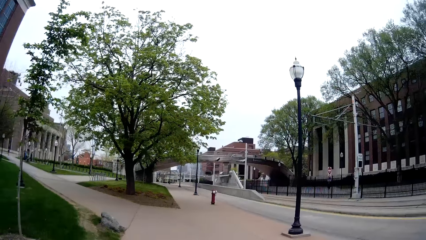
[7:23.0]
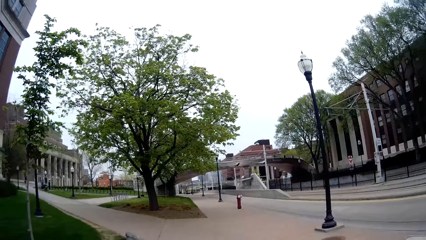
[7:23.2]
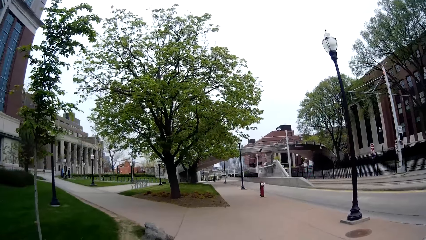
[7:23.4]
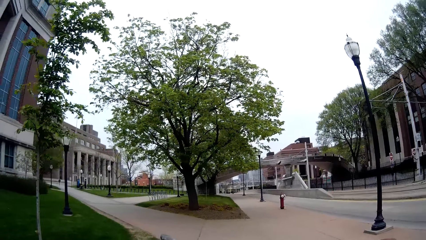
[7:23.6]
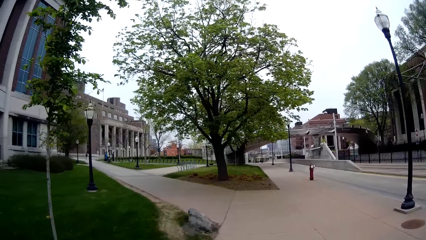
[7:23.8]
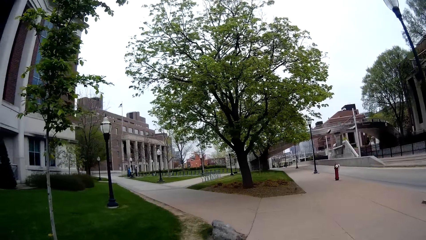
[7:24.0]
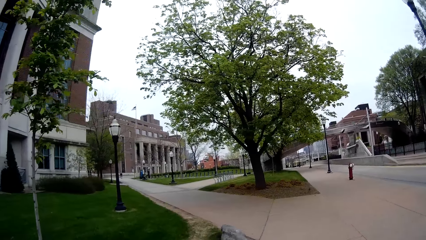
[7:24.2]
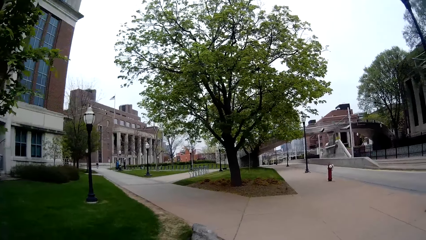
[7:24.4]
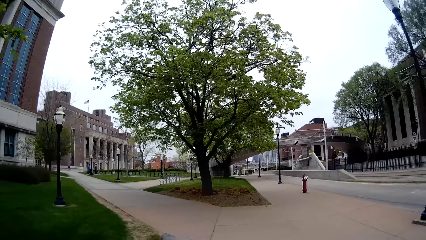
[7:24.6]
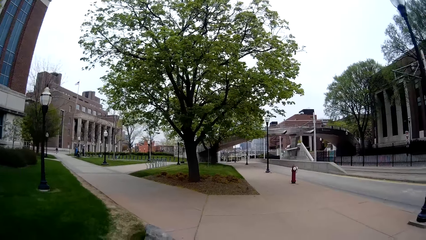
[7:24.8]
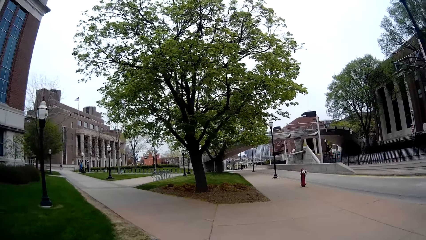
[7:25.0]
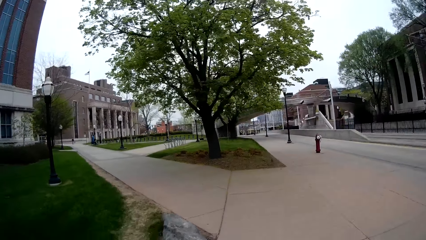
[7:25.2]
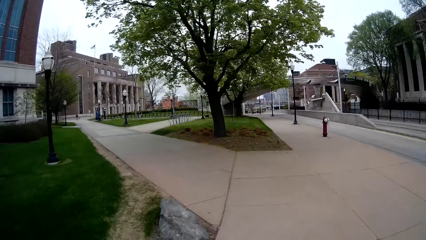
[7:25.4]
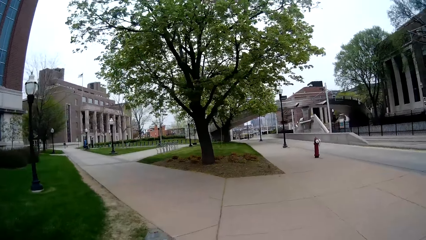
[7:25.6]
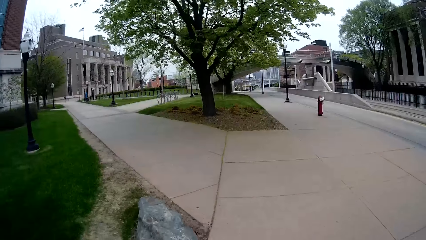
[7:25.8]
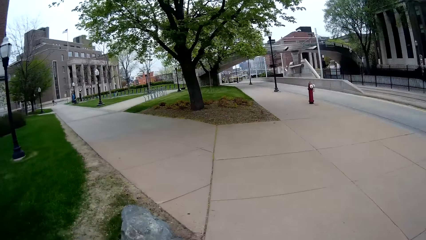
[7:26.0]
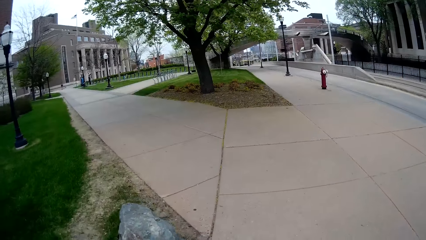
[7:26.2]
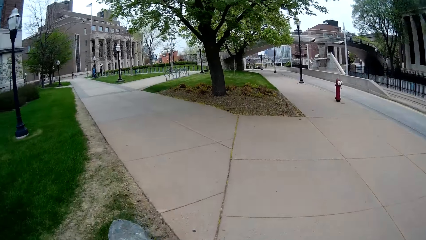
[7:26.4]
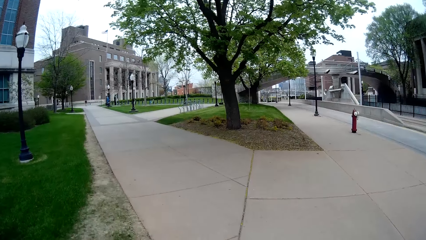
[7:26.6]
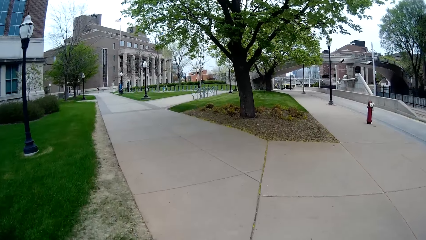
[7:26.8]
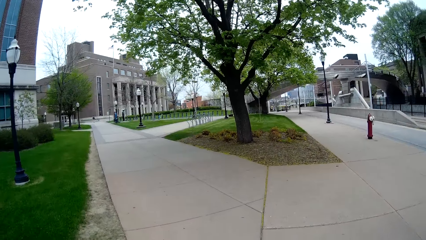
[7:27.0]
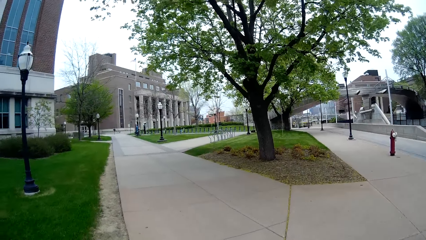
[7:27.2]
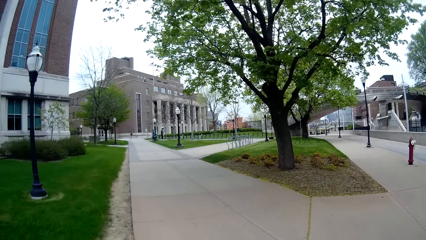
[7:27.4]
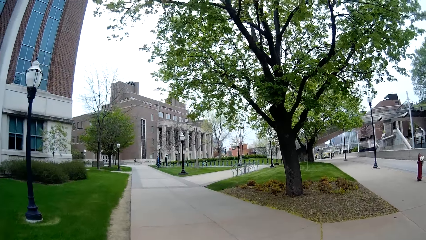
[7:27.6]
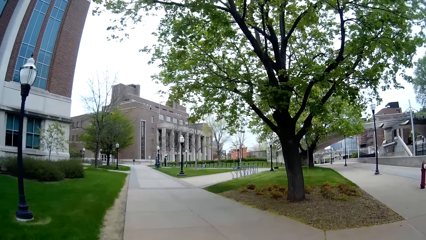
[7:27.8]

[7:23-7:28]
The camera wearer walks around the street.

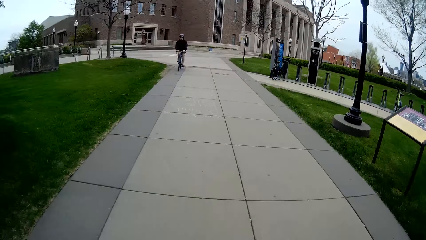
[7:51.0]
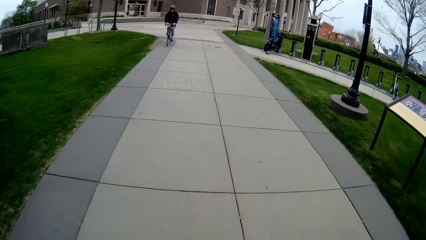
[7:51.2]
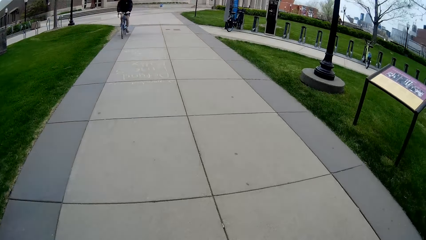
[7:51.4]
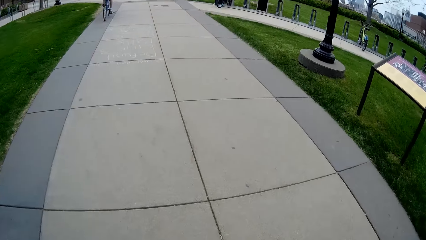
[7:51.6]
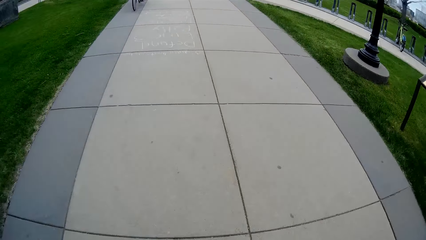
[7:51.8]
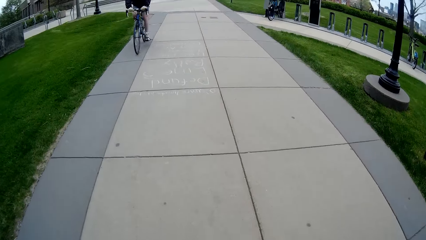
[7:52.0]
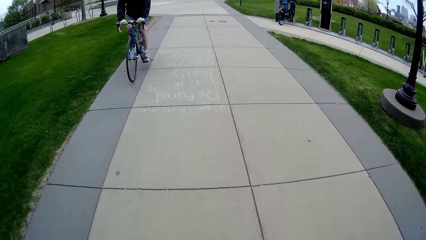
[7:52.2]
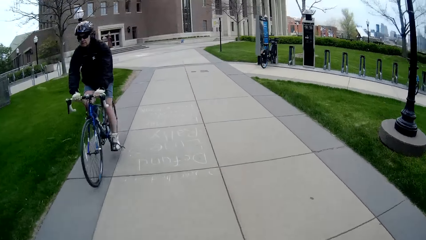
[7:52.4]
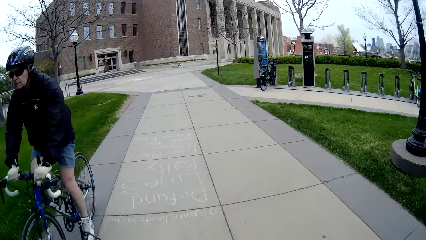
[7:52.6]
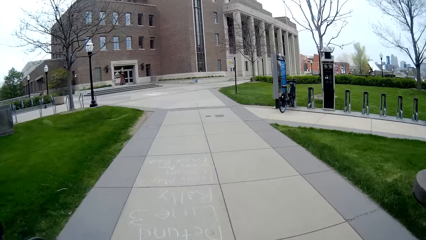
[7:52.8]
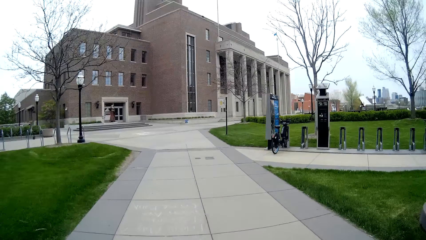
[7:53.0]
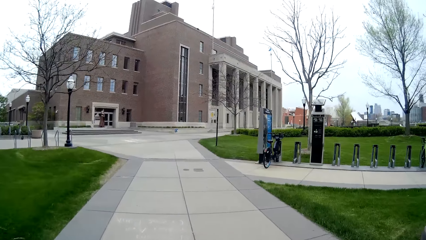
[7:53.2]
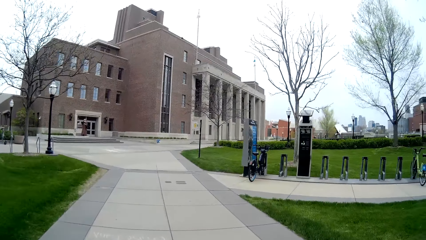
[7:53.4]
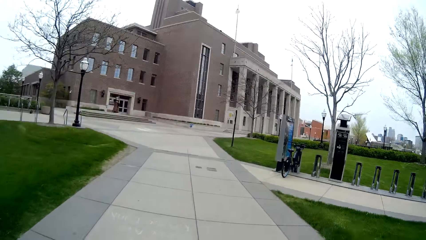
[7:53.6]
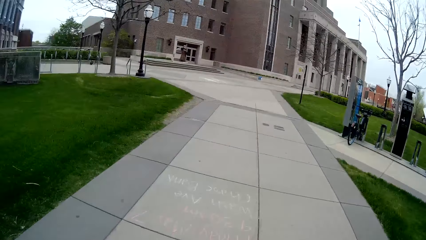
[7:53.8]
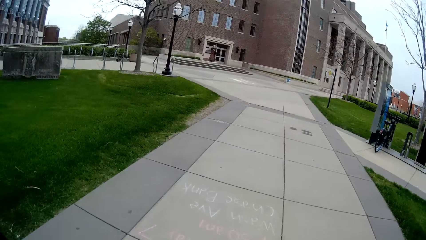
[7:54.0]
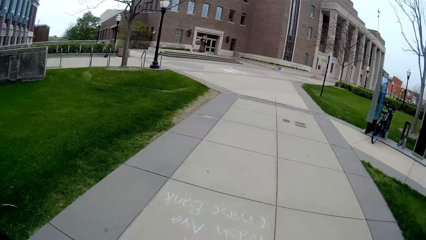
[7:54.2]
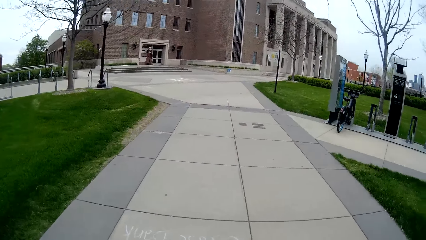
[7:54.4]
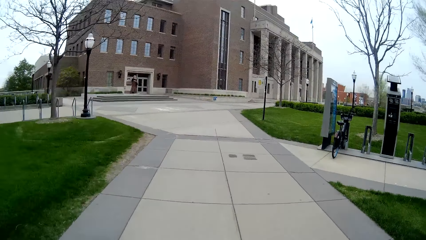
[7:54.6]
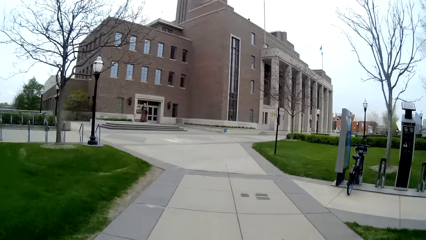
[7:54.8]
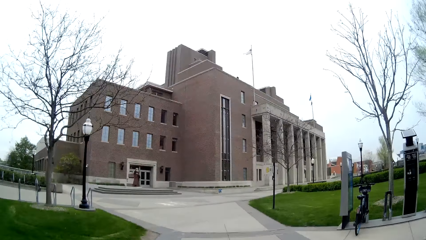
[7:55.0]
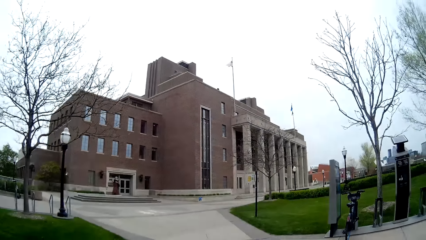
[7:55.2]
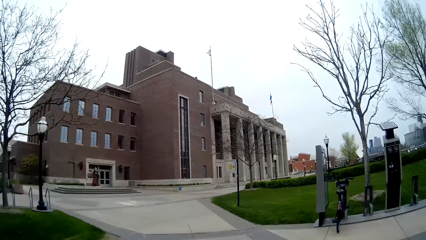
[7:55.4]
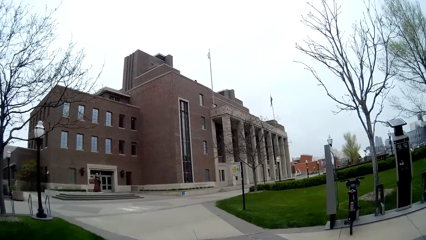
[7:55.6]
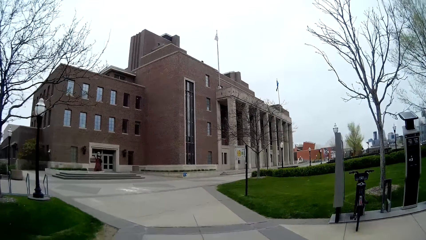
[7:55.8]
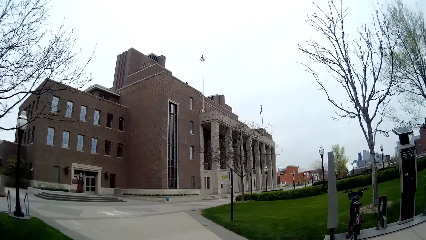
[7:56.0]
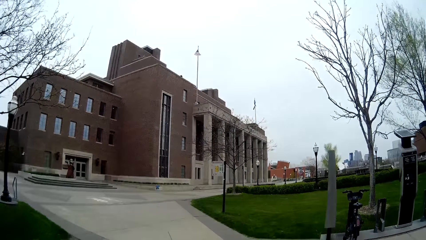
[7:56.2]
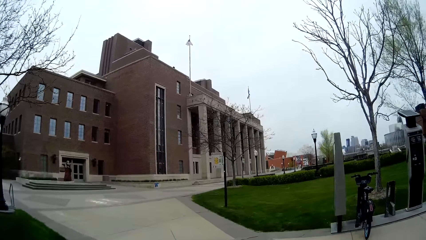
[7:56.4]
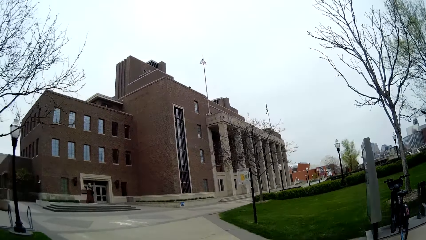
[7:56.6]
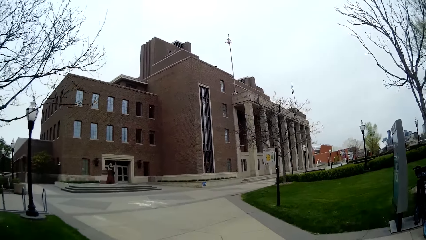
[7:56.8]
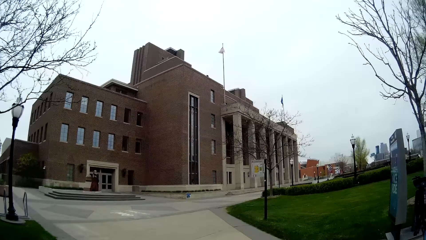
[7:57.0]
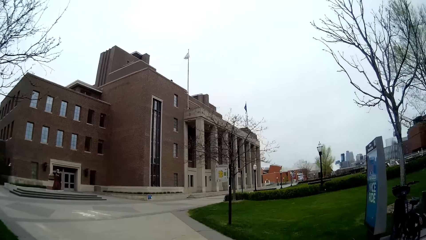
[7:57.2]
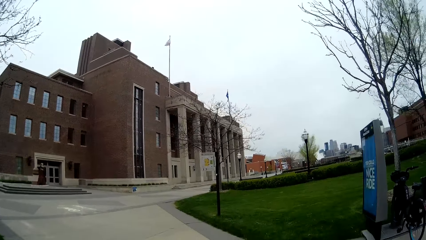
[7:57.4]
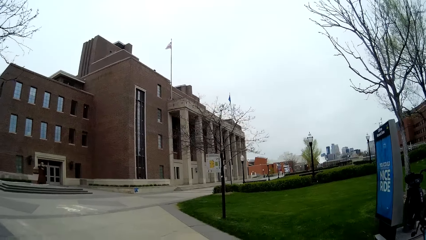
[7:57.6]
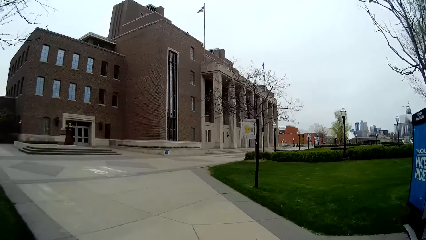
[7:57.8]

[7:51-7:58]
A man rides a bicycle past the camera wearer.

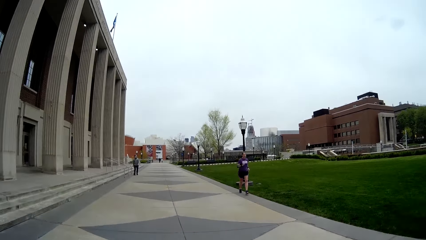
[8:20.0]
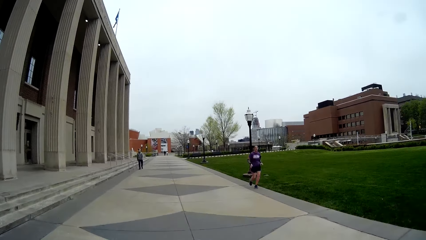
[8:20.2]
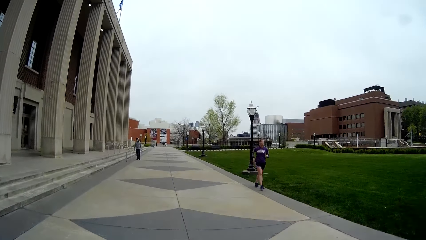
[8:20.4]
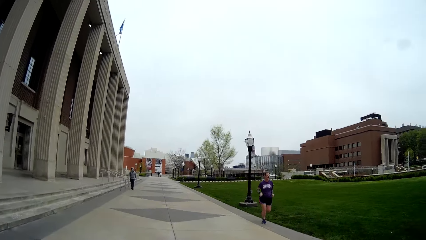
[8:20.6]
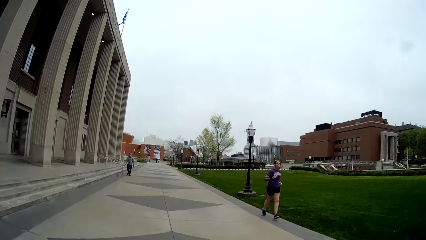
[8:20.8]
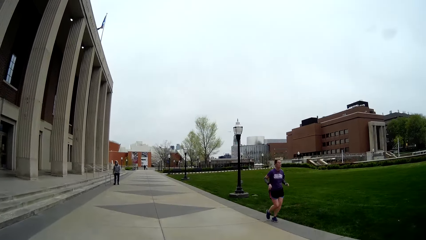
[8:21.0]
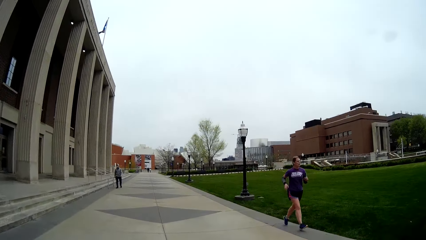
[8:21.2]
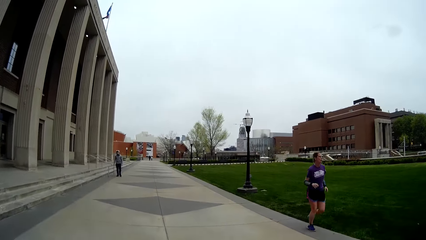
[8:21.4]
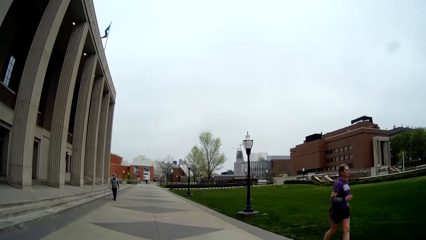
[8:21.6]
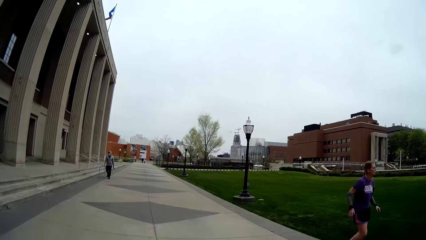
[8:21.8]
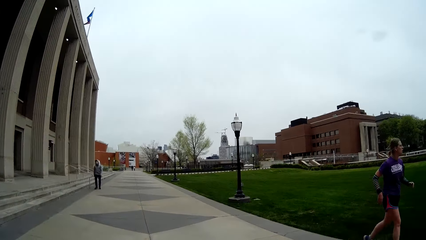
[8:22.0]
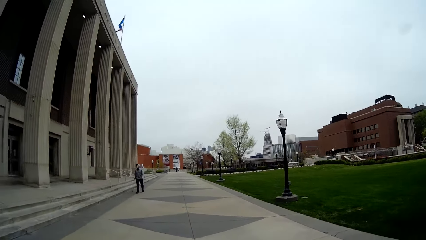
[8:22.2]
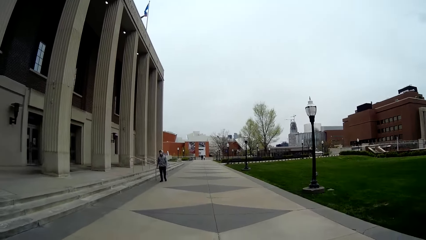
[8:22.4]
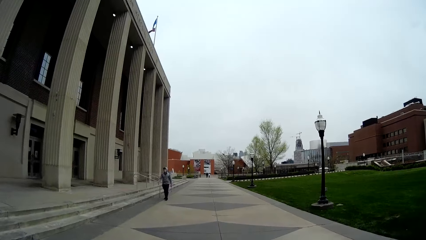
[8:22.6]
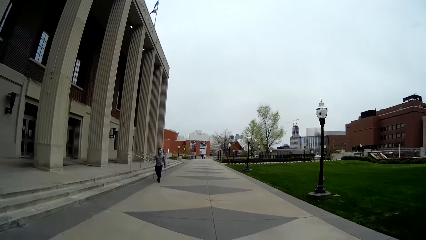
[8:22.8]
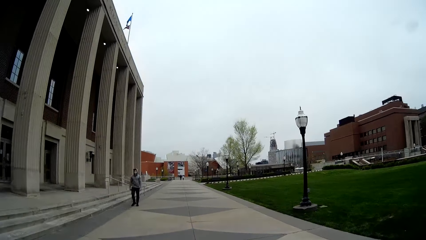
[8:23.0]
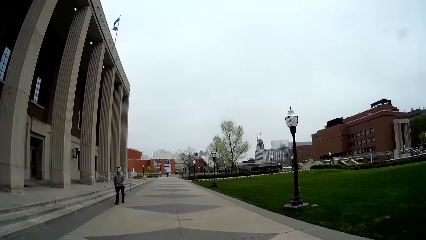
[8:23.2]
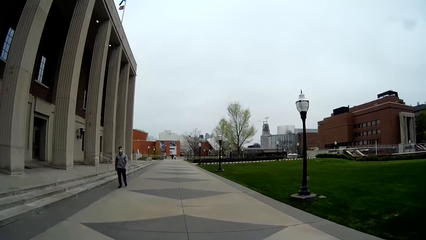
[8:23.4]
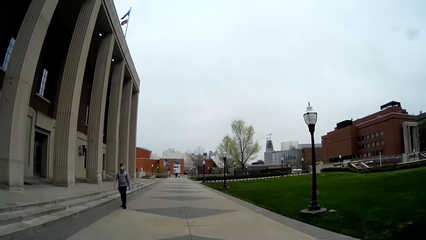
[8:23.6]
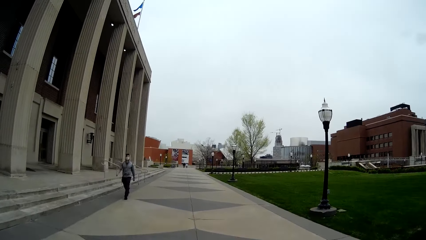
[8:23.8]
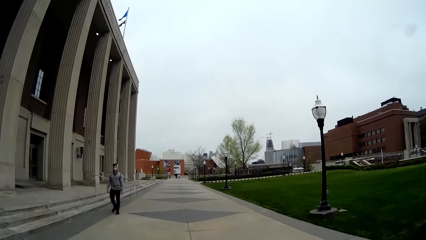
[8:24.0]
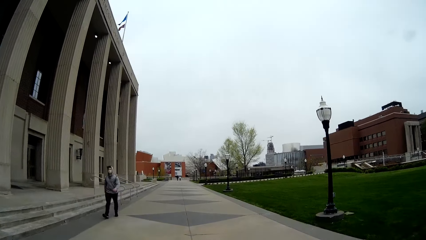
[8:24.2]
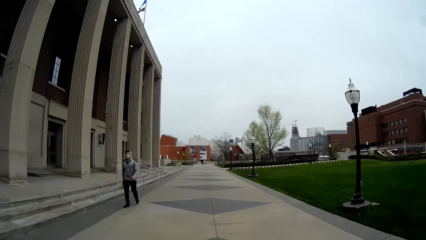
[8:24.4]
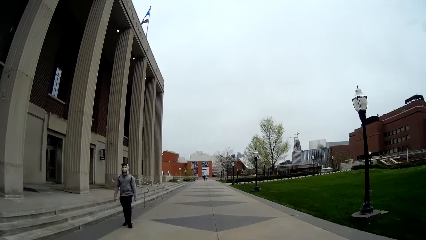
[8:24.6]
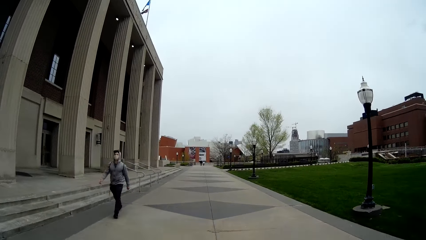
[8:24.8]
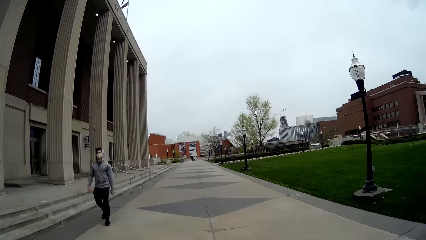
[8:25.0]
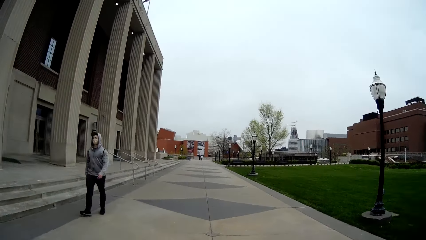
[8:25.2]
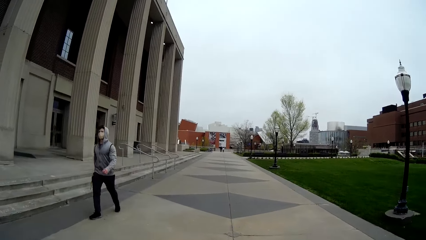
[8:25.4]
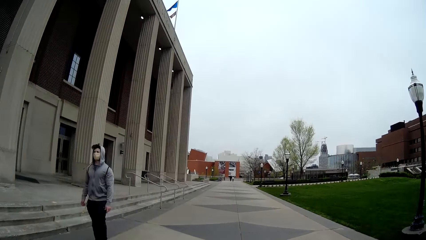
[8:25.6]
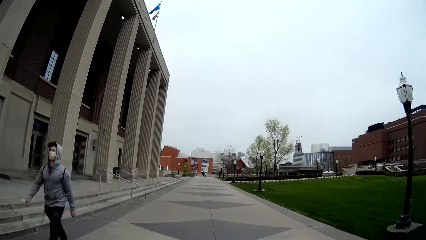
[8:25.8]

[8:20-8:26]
A woman jogs past the camera wearer.
